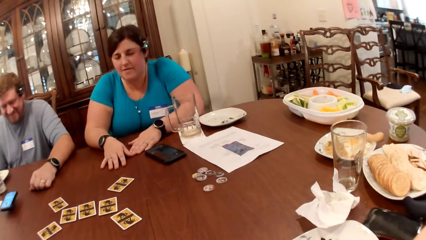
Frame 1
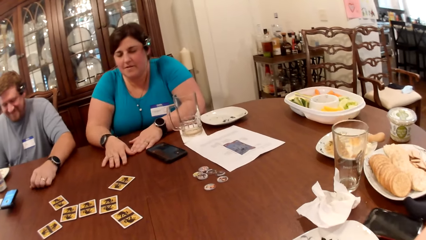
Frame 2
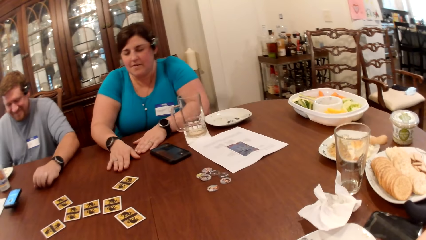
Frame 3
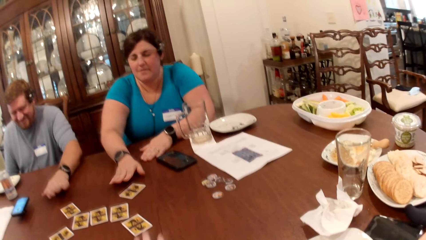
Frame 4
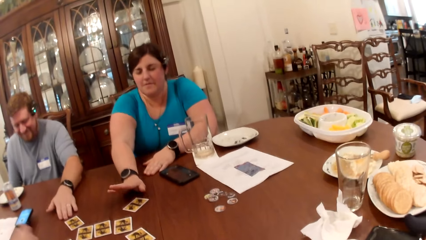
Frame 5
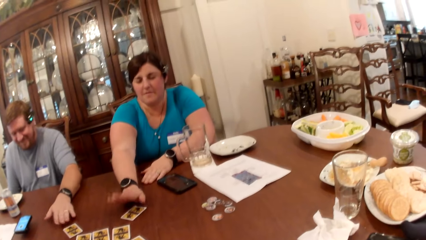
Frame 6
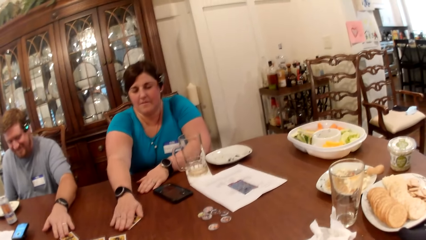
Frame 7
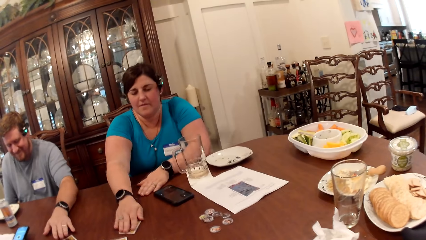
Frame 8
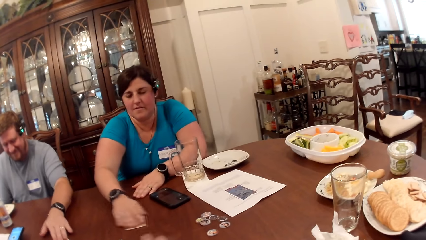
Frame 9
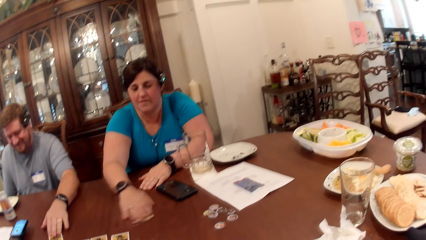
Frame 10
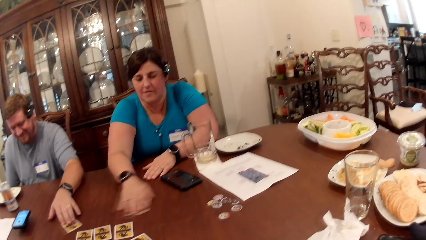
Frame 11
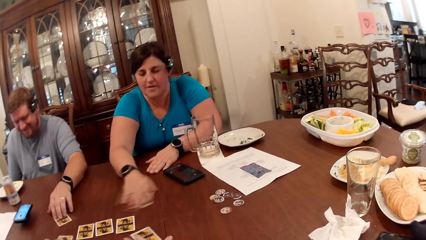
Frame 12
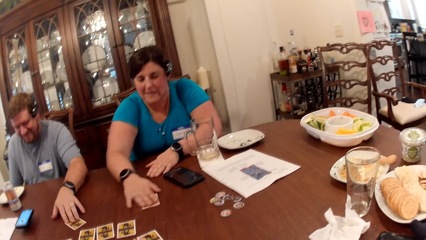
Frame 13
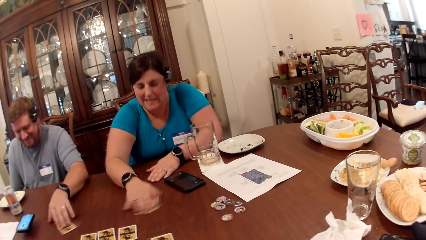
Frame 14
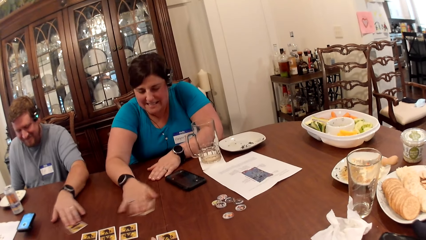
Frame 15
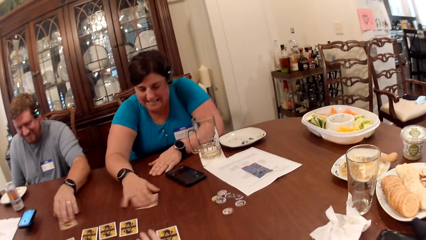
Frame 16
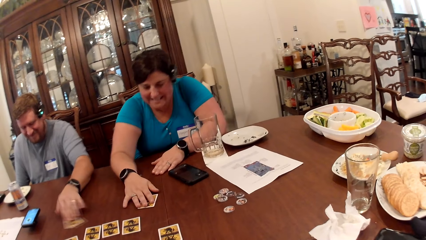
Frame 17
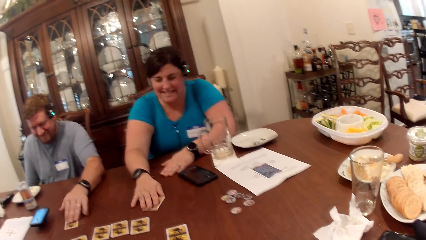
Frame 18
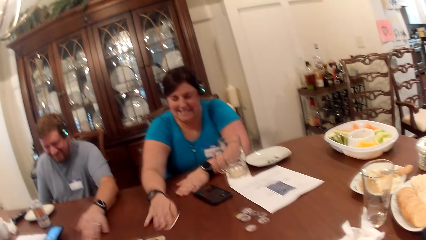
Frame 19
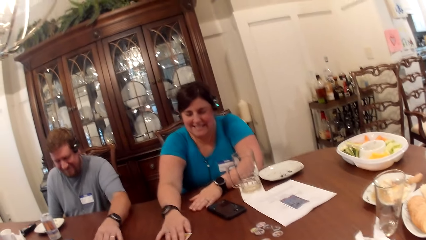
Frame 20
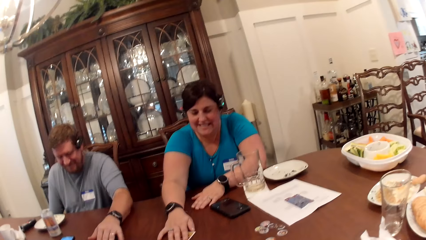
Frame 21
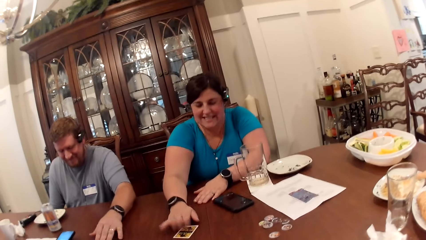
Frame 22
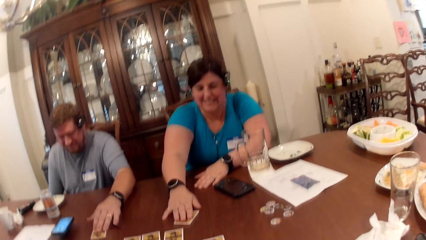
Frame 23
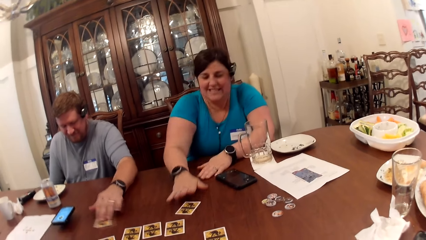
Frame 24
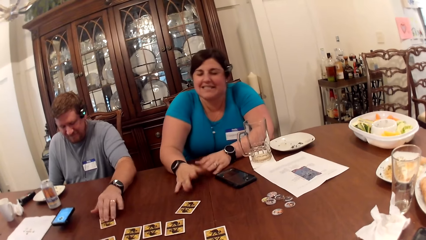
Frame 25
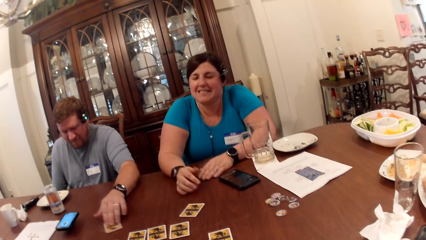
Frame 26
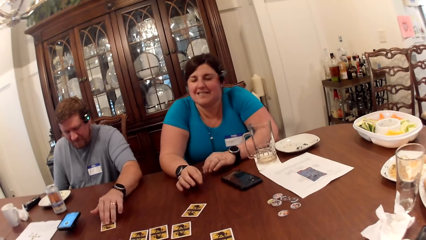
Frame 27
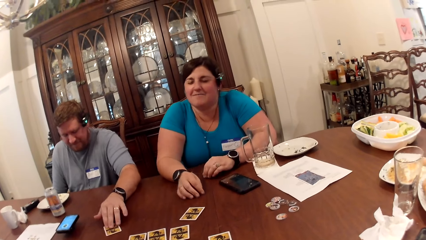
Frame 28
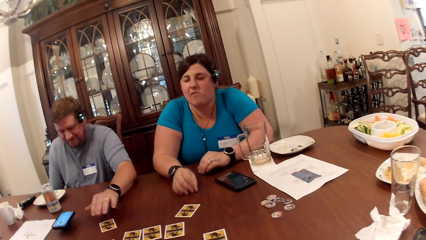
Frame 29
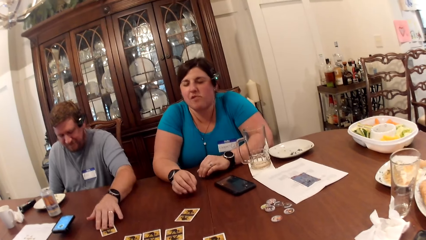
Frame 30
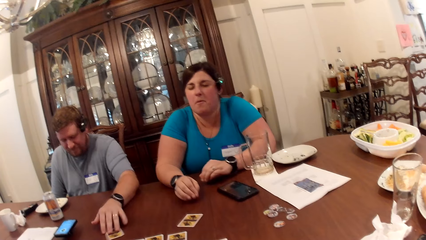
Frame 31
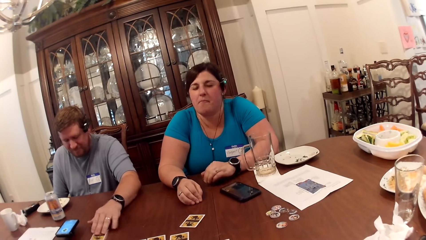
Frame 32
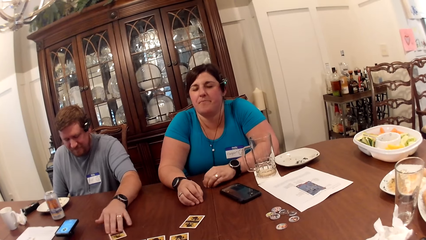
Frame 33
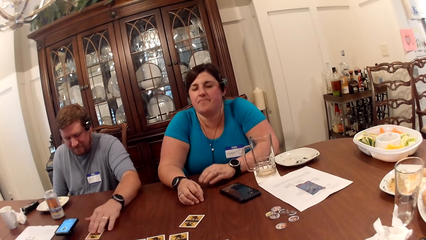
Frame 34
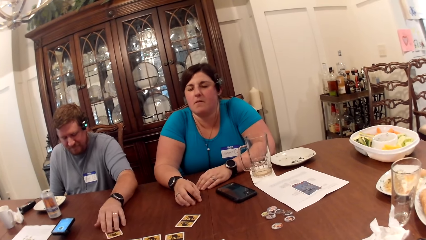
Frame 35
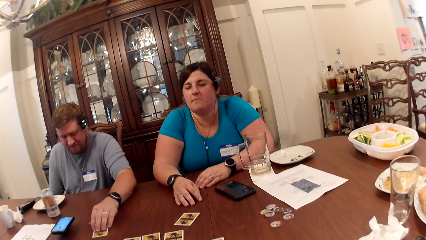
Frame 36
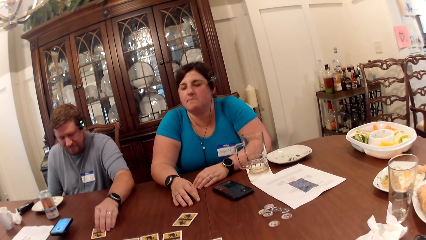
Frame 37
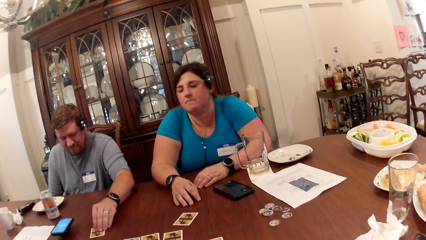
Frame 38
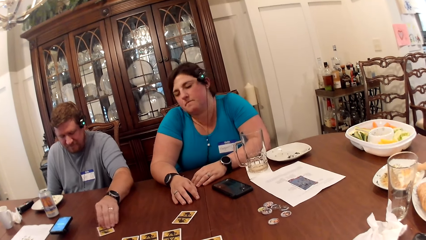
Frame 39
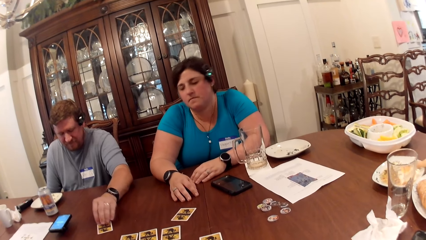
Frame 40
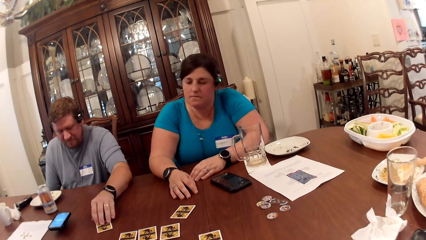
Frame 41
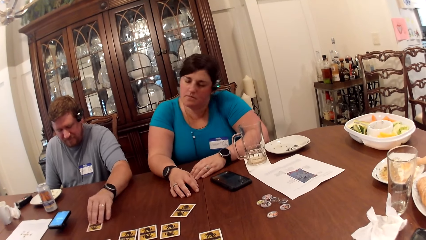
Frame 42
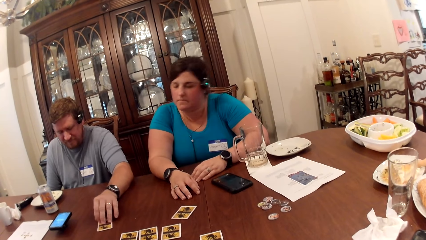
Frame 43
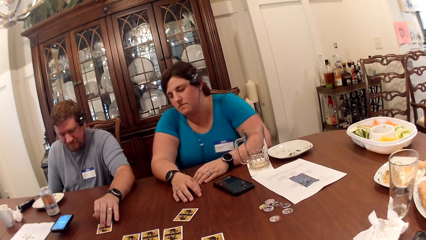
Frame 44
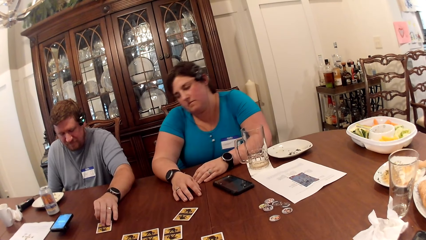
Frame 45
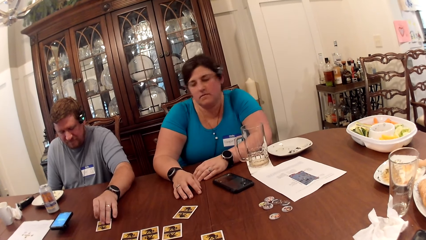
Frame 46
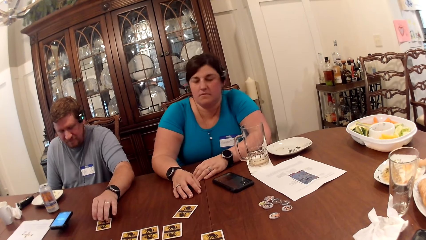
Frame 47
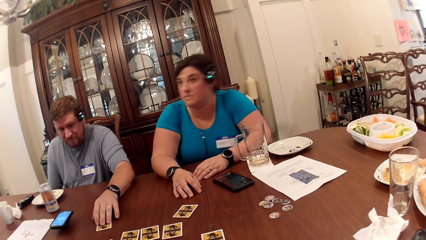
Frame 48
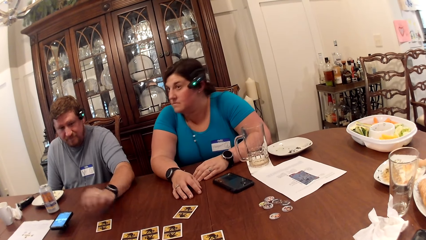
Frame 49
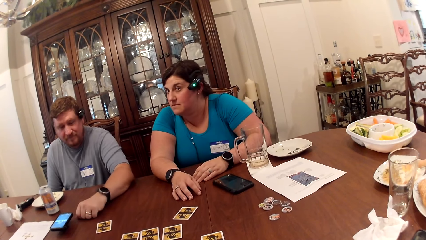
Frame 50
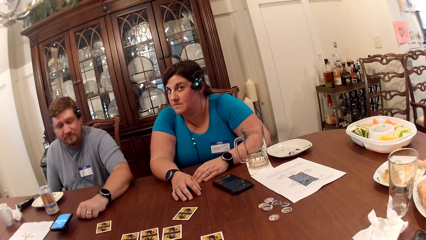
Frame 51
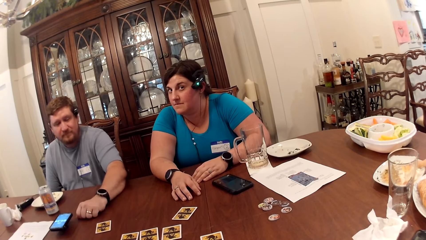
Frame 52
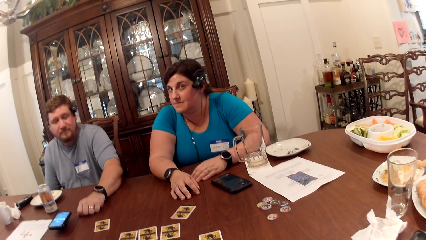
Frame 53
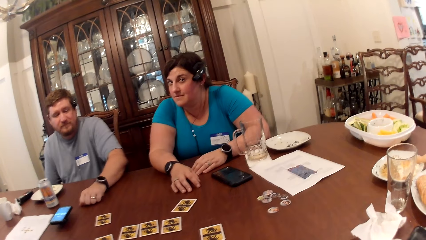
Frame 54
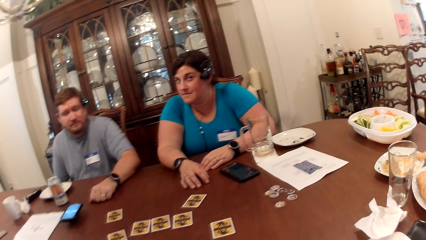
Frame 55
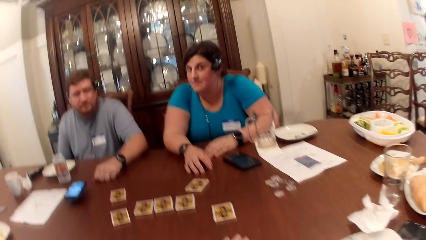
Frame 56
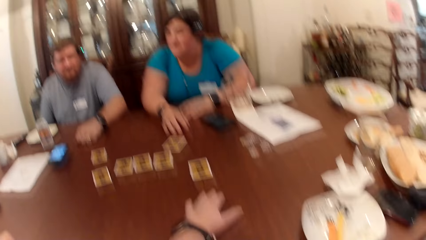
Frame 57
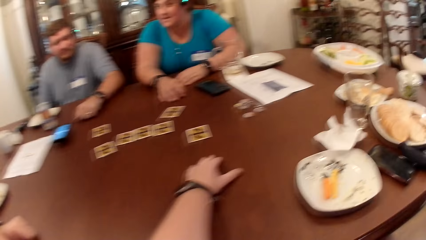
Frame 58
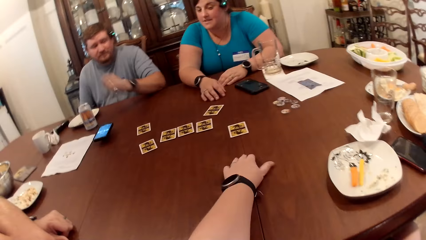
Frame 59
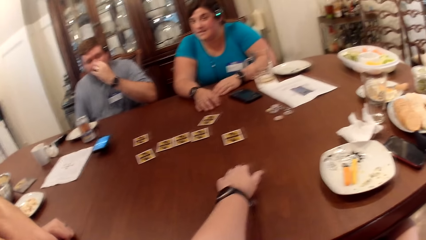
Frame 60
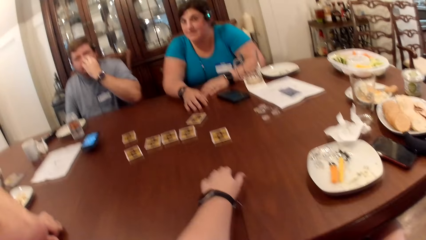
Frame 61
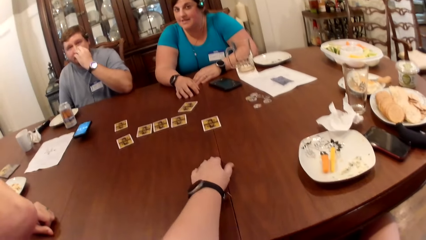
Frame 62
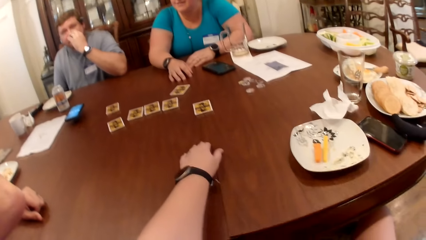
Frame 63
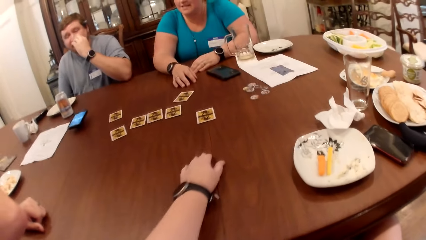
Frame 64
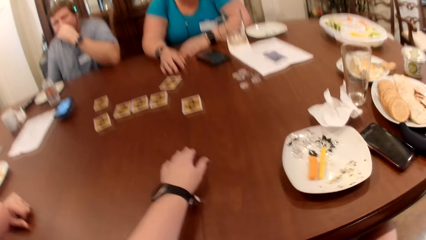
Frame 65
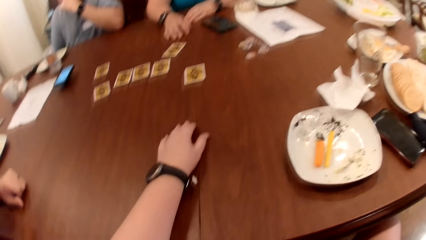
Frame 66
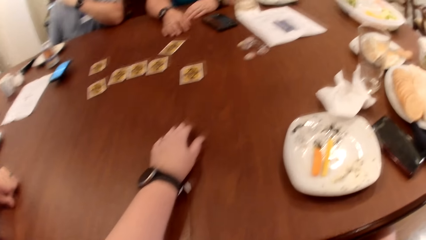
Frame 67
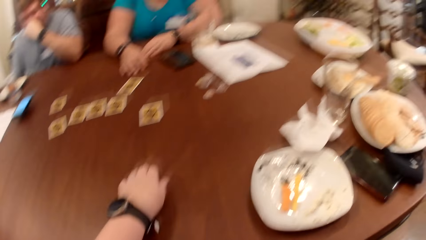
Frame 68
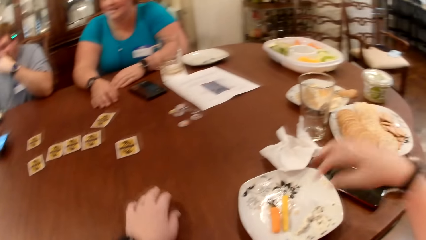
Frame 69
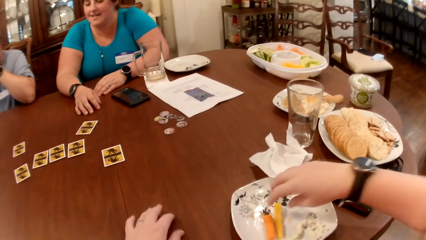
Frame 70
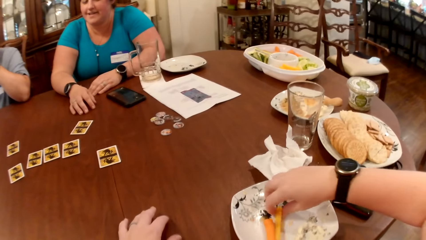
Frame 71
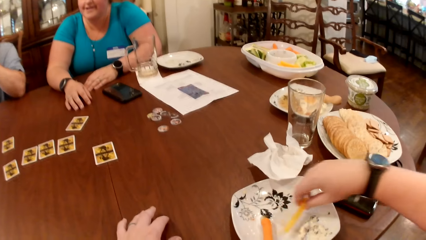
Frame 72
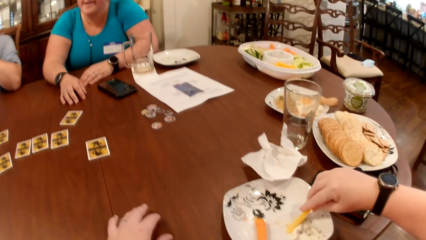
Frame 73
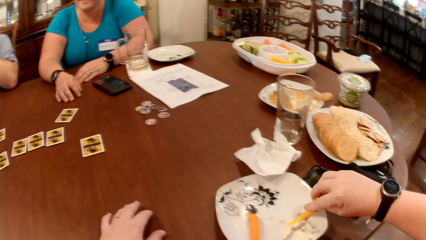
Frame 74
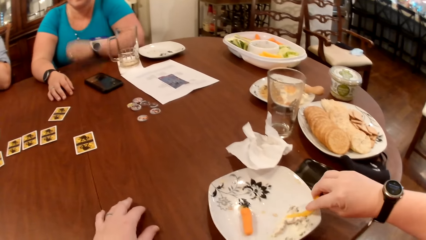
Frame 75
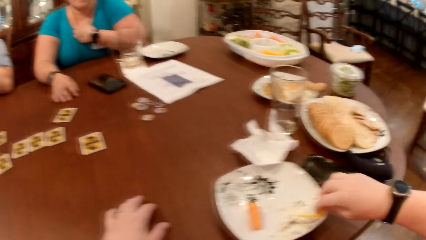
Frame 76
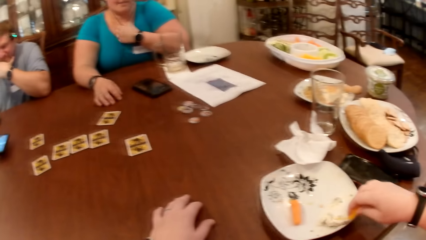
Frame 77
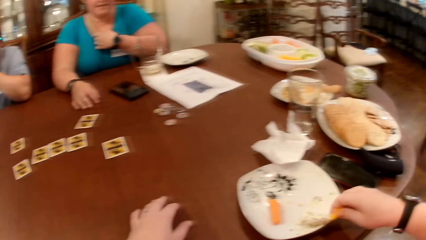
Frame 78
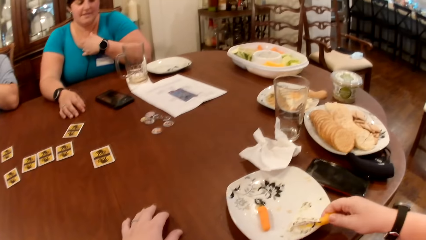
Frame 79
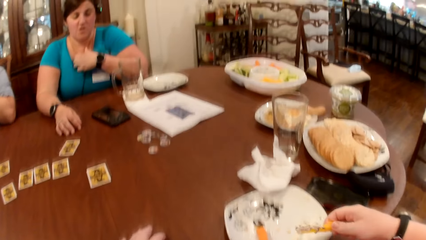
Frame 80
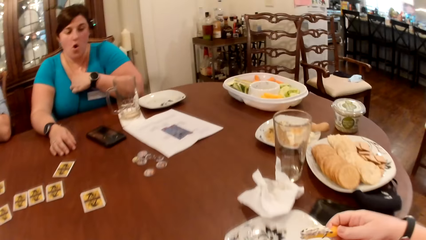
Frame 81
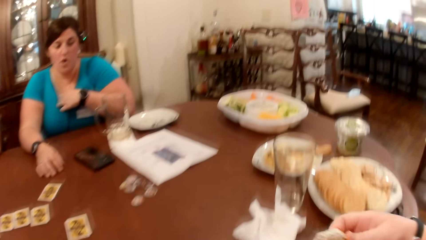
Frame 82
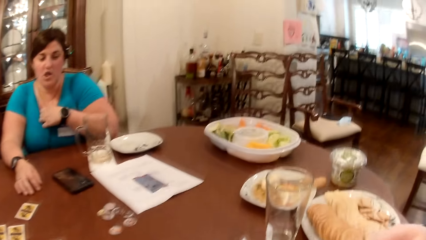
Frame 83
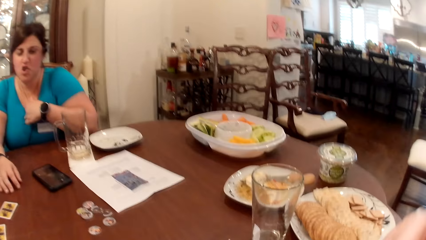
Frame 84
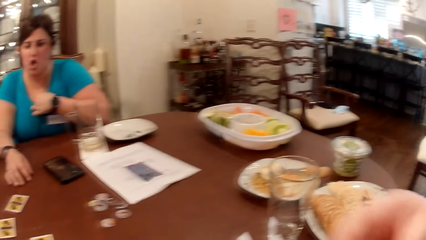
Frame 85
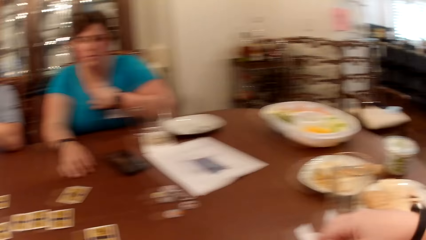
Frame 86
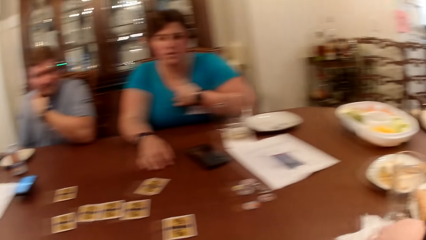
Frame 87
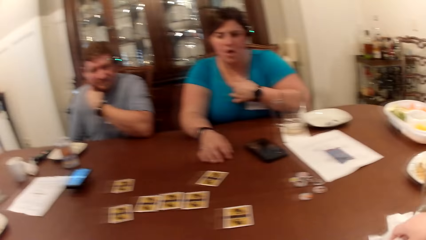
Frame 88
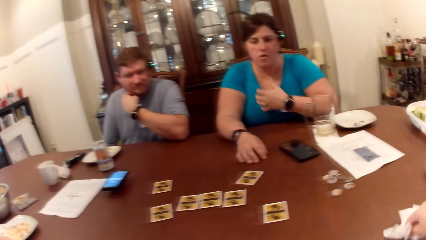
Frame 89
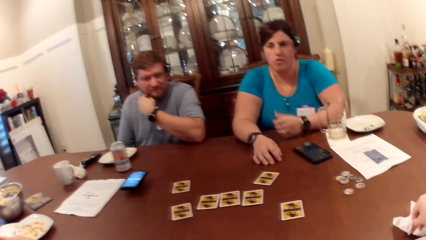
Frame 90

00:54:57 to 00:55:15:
A man touches a card on the table with his left hand. A woman touches a card on the table with her right hand. The woman moves the card on the table with her right hand. The man moves the card on the table with his left hand. The camera wearer converses with another man, the first man and the woman. She takes a pawpaw from the plate with her right hand, and takes some cream on the plate with the pawpaw in her right hand. The woman touches her chest with her left hand. The camera wearer puts the pawpaw in her right hand in her mouth.
